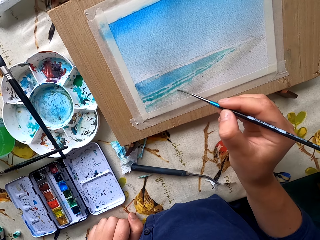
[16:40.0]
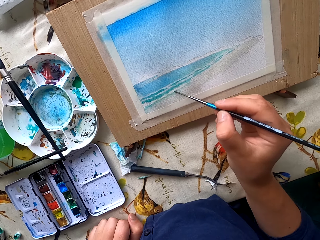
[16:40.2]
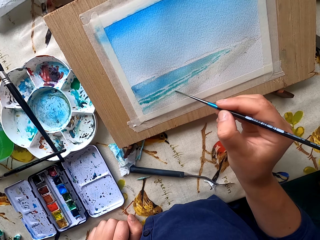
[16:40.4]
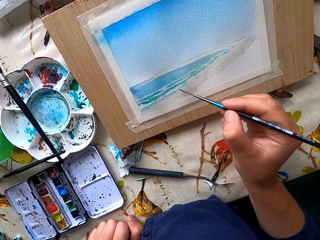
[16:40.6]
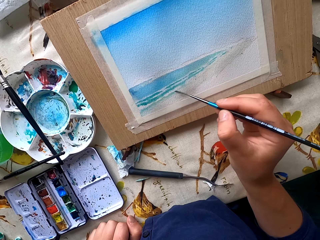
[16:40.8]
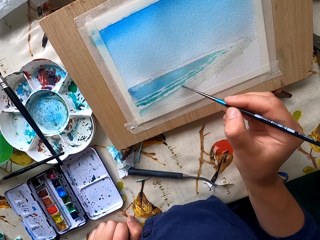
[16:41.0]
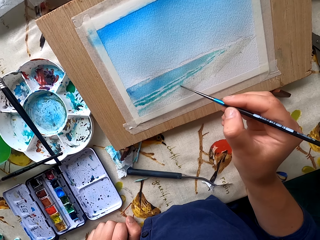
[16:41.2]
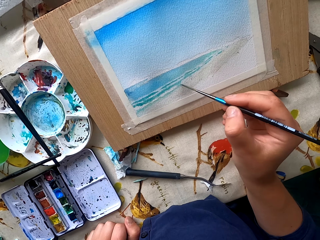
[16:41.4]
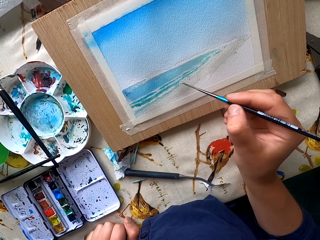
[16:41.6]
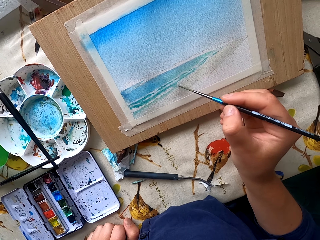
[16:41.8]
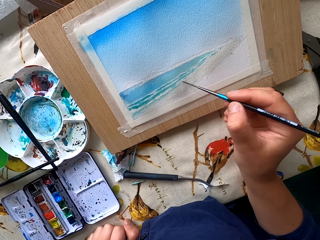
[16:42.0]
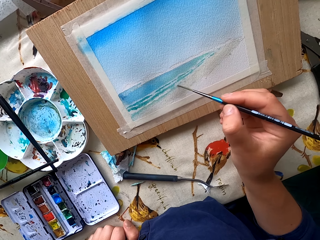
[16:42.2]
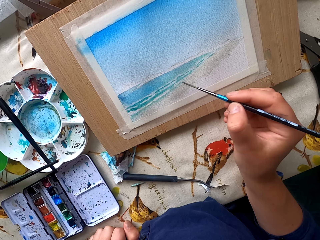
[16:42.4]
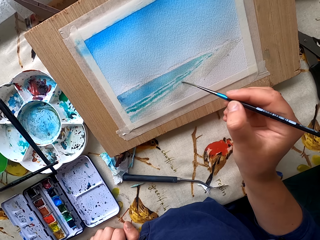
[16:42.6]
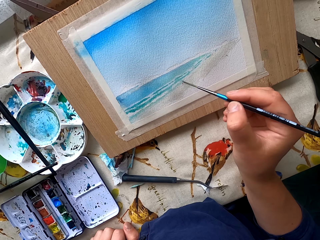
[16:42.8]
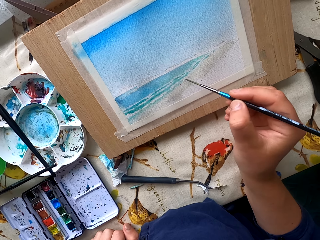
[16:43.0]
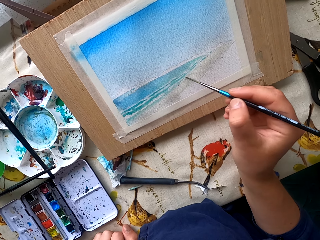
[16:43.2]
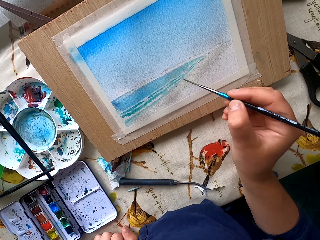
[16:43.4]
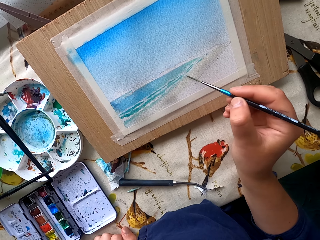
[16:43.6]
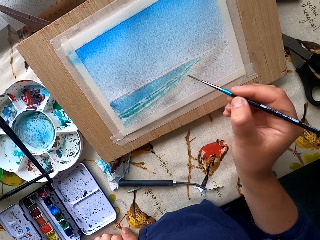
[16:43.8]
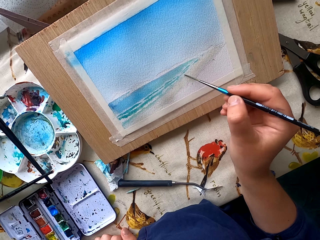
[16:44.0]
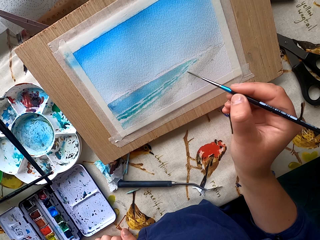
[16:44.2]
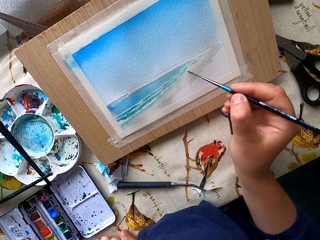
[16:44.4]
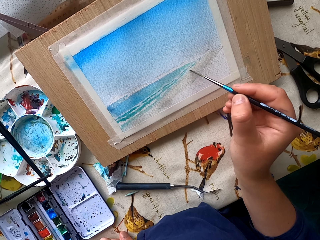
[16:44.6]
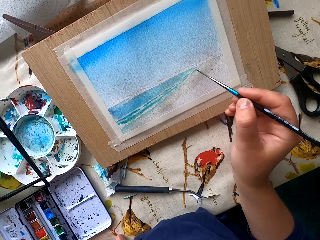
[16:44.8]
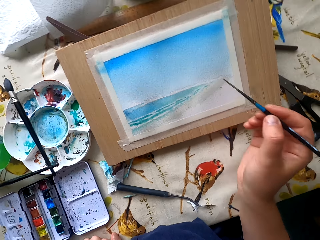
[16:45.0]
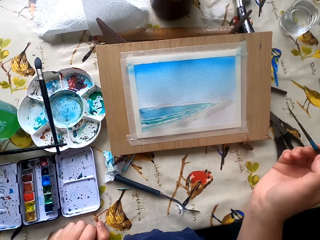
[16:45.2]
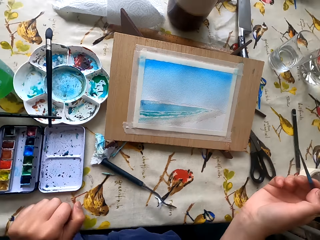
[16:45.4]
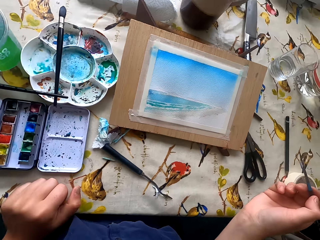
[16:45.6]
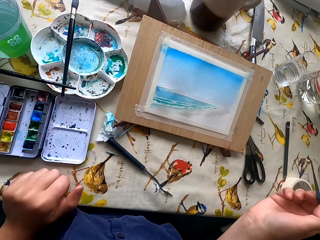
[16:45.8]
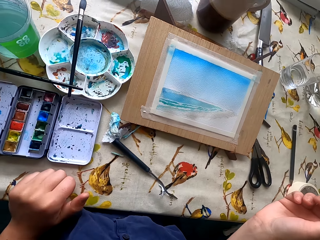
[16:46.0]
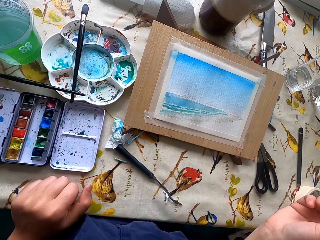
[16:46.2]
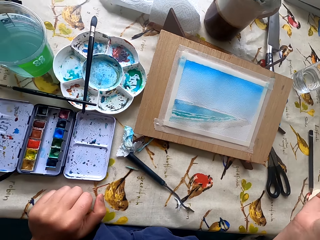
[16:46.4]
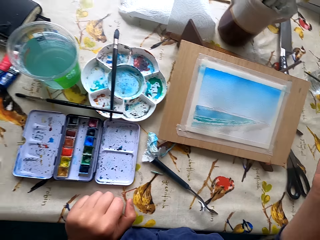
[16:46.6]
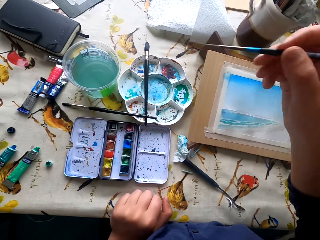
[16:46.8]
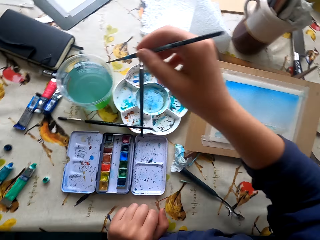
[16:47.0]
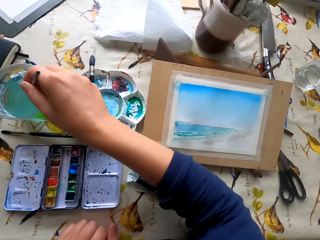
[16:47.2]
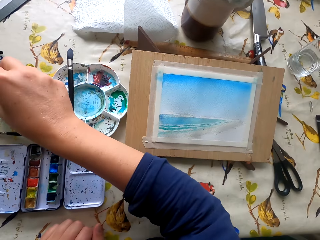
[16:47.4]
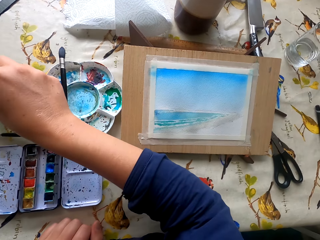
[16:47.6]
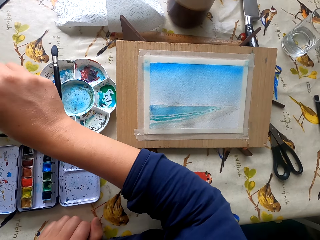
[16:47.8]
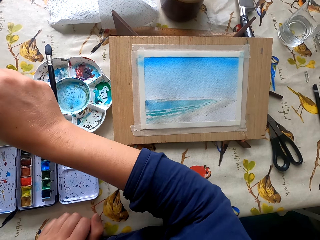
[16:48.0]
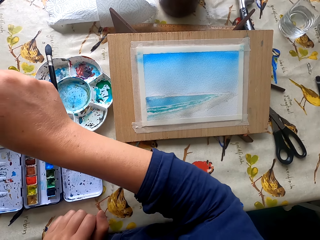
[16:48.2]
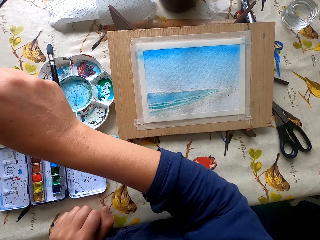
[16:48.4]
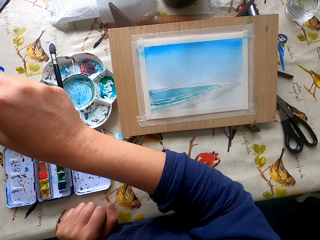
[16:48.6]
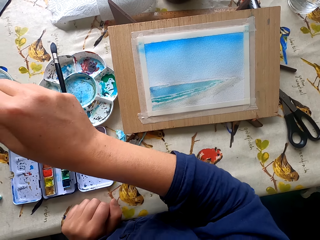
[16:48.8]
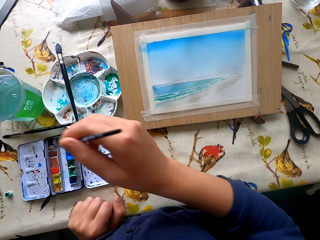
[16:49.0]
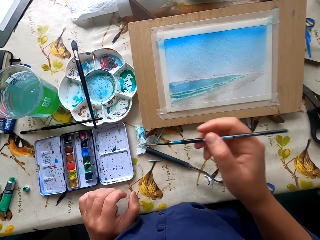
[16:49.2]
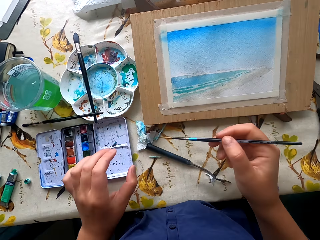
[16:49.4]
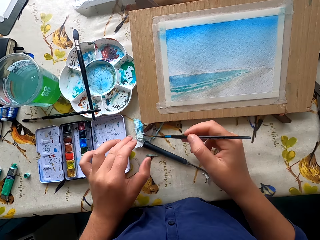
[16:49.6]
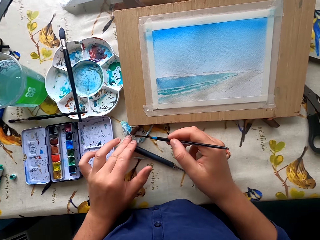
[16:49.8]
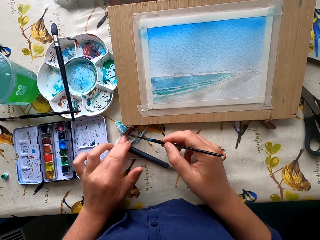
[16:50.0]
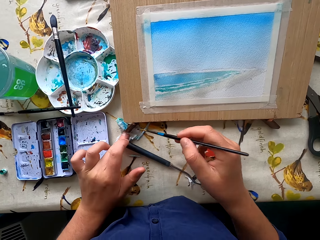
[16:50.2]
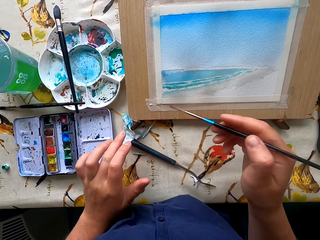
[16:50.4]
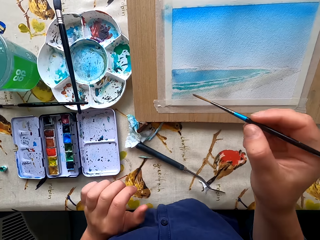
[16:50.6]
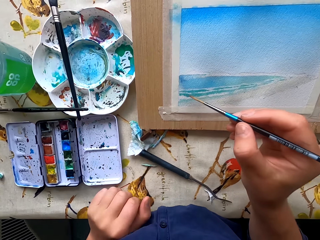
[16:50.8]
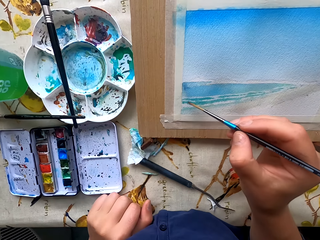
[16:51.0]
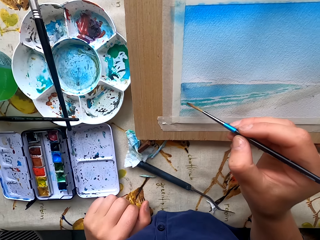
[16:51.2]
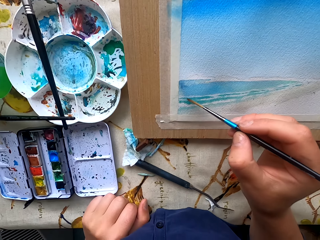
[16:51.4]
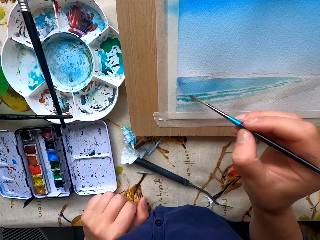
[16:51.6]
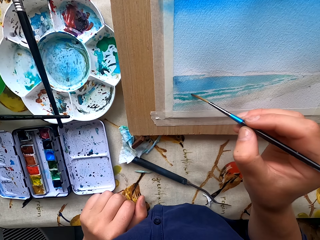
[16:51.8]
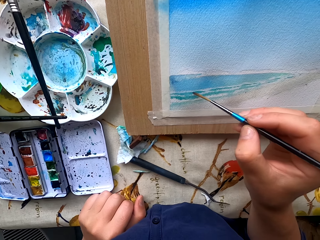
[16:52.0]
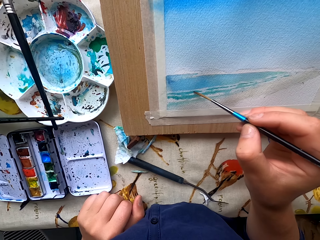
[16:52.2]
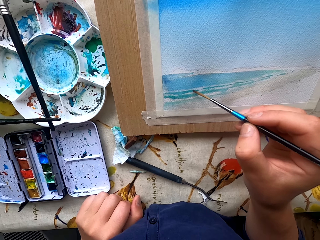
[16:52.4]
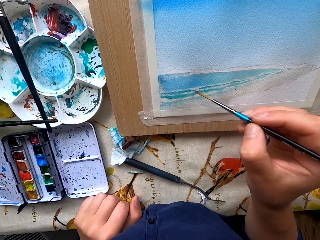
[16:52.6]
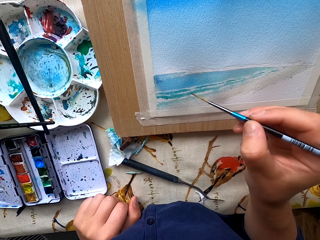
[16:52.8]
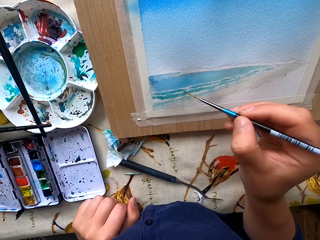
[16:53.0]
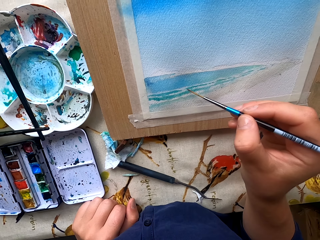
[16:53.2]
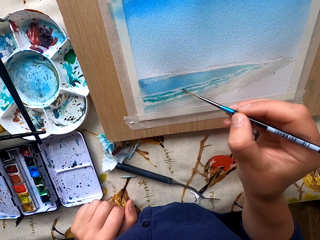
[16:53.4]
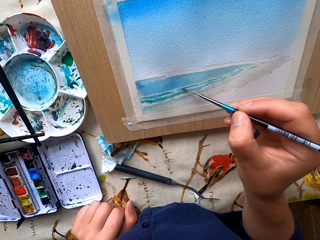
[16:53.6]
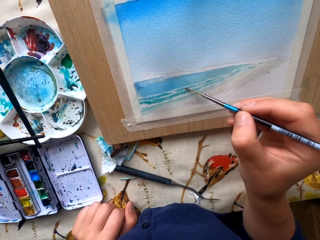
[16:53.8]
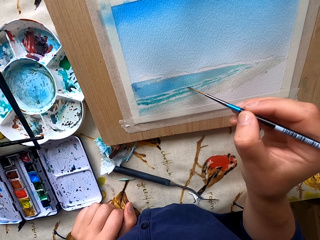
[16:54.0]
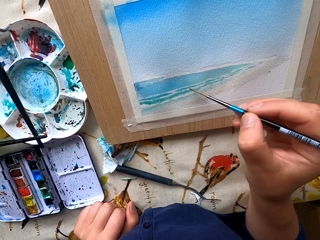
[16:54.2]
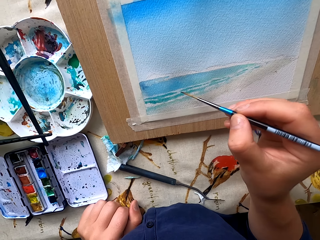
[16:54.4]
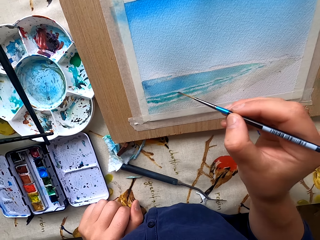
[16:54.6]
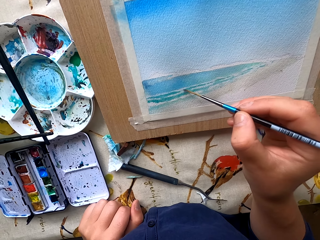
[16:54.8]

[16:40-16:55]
The camera wearer stares at the painting. They dip the paintbrush in water. They wipe the paintbrush on a paper. They paint the drawing paper.

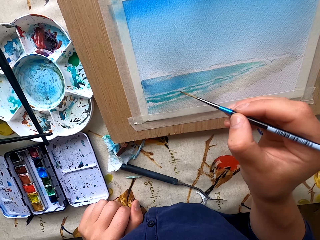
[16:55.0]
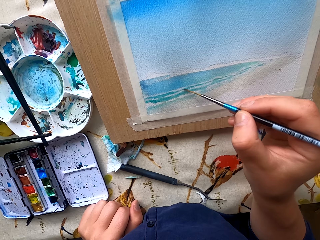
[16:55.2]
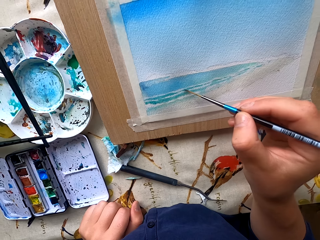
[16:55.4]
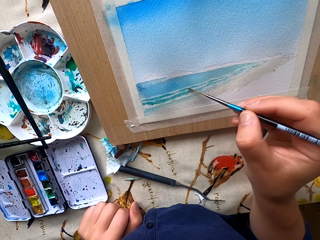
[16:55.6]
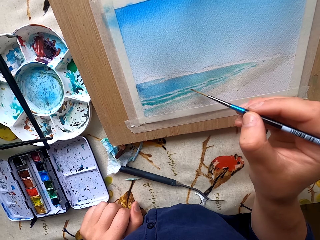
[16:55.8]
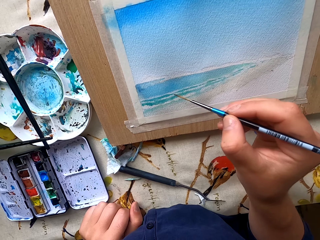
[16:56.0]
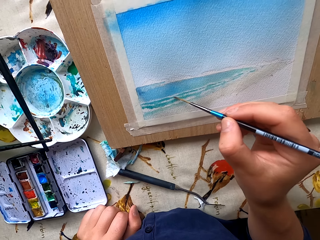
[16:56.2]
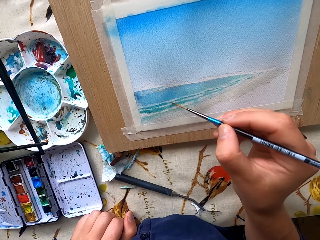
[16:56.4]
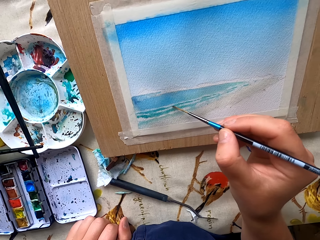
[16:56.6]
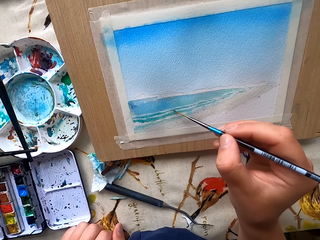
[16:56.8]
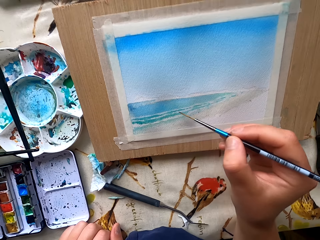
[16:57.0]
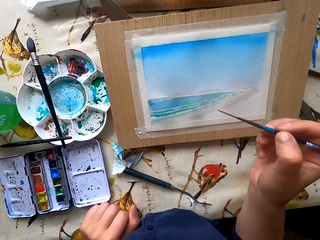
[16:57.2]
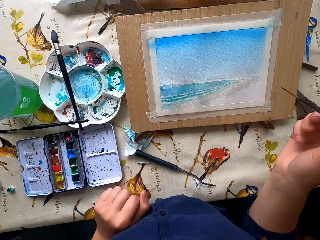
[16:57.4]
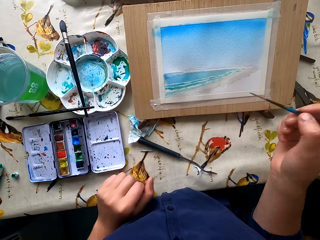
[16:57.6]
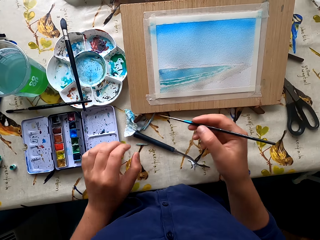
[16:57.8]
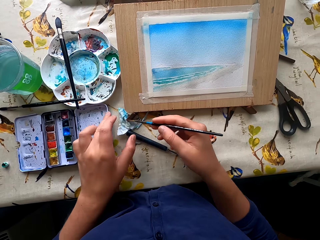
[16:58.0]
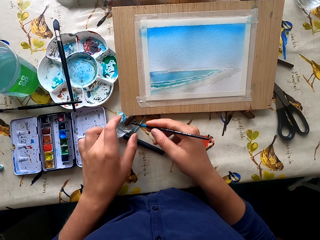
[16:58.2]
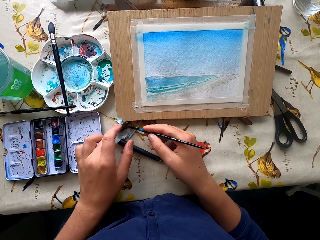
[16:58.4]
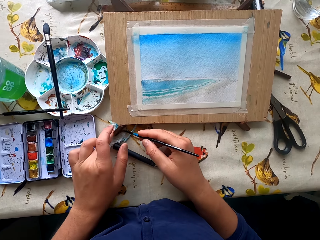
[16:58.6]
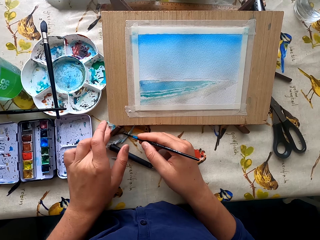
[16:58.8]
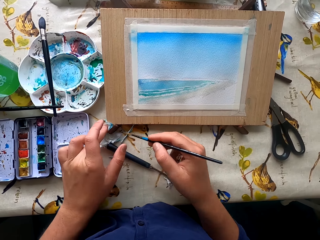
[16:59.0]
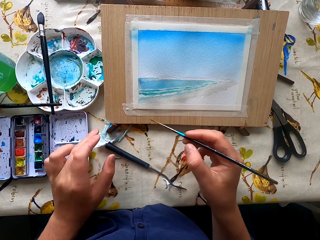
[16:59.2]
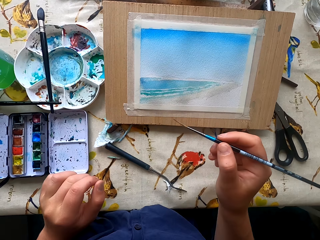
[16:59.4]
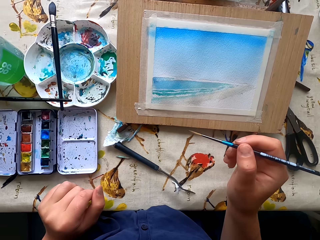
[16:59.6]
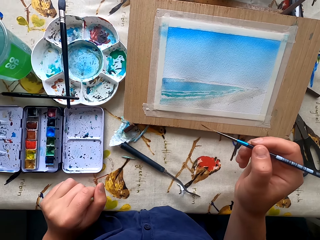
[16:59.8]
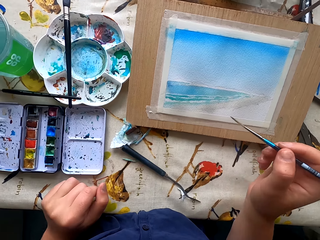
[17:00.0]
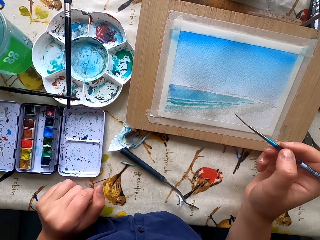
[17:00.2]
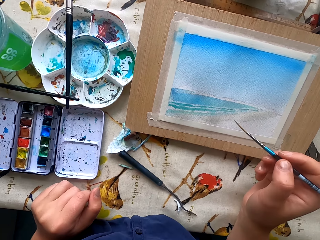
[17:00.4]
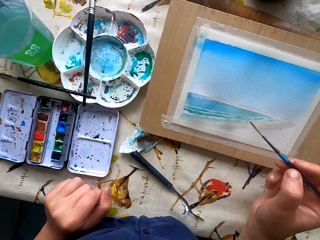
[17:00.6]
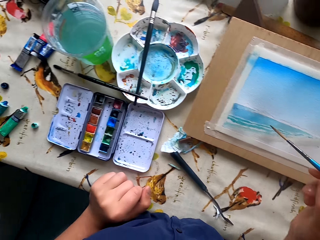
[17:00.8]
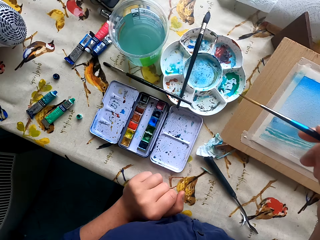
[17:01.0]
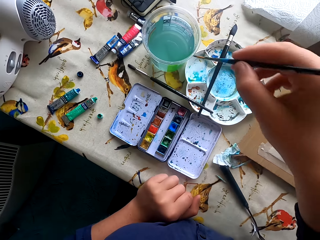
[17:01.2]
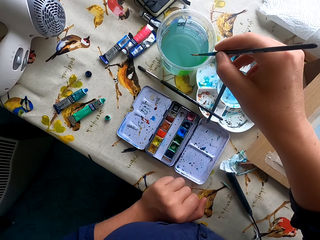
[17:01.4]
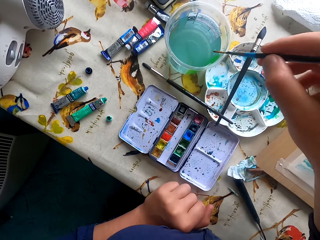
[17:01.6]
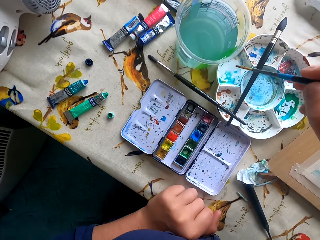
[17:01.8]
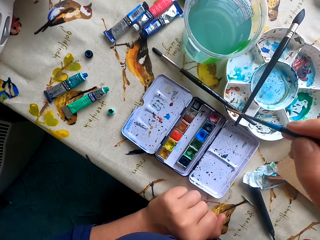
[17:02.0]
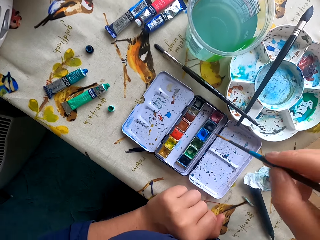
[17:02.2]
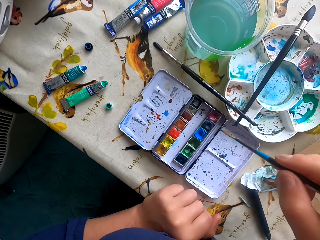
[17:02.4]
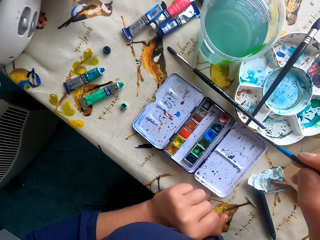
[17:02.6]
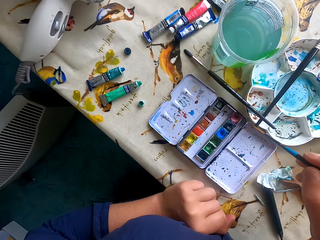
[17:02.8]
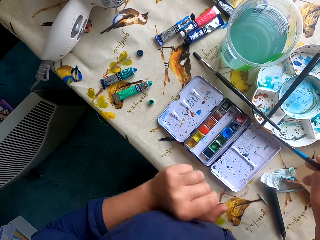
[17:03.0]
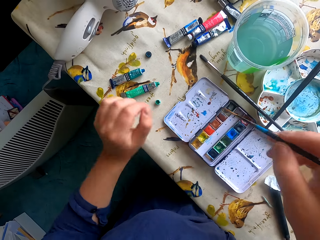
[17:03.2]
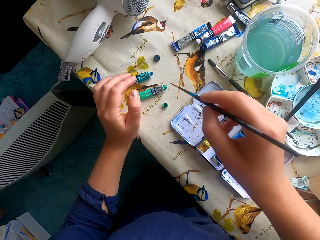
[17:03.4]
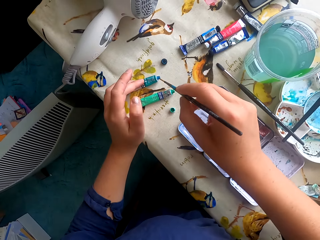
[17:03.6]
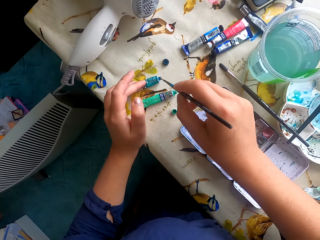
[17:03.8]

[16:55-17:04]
The camera wearer wipes the paintbrush on a paper. They dip the paintbrush in water.
